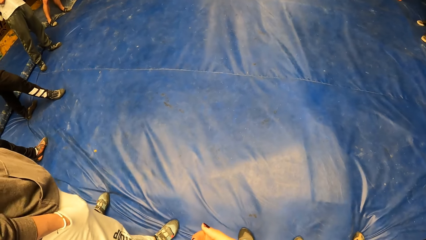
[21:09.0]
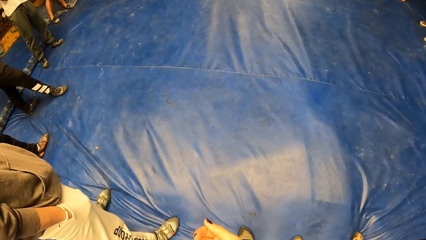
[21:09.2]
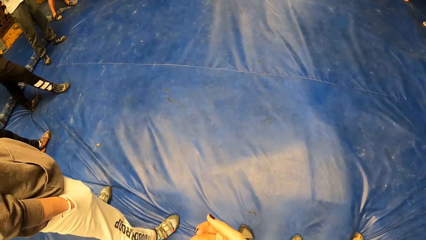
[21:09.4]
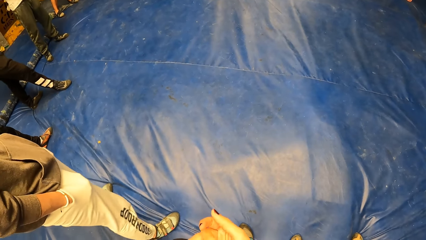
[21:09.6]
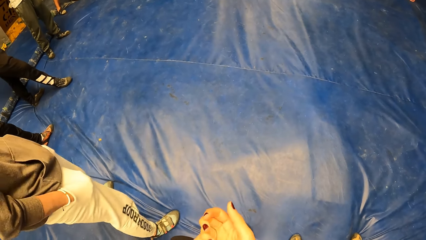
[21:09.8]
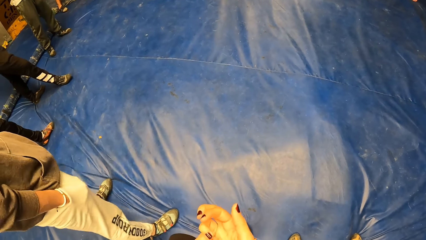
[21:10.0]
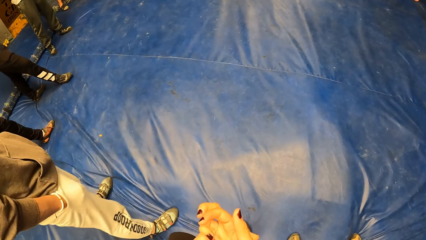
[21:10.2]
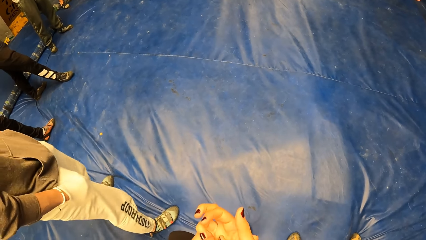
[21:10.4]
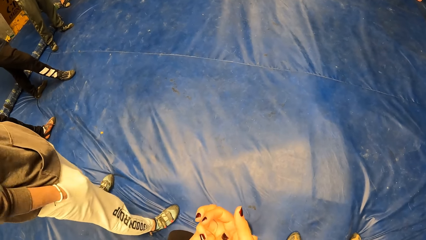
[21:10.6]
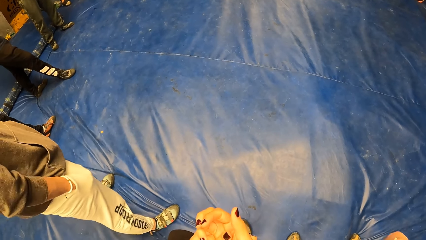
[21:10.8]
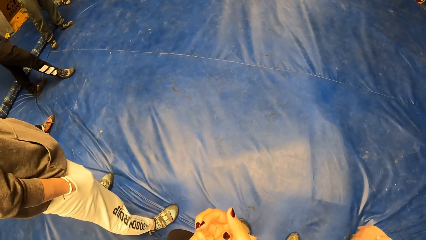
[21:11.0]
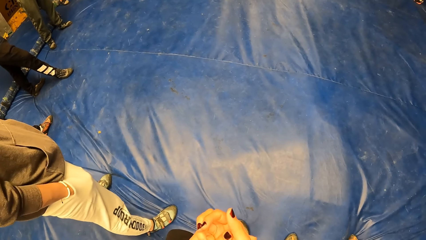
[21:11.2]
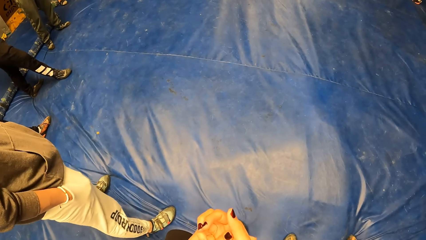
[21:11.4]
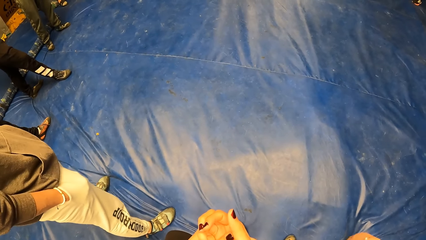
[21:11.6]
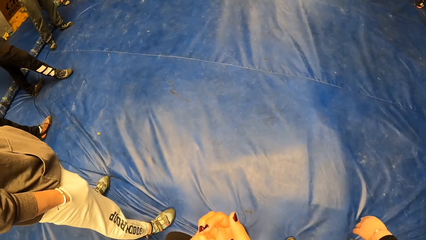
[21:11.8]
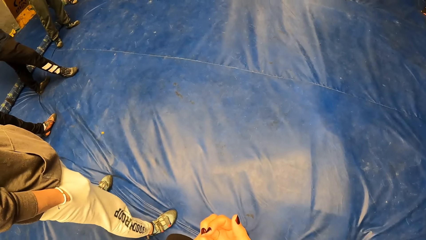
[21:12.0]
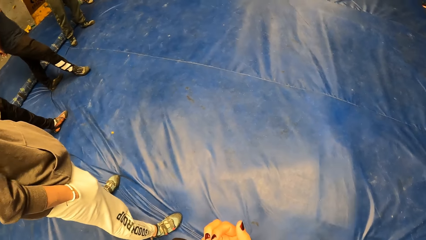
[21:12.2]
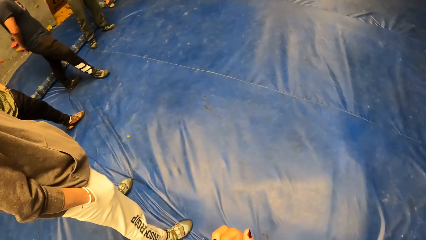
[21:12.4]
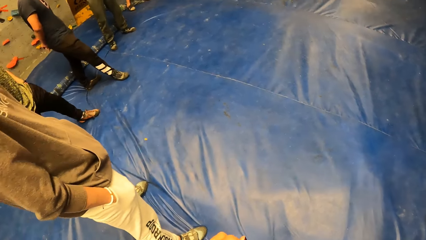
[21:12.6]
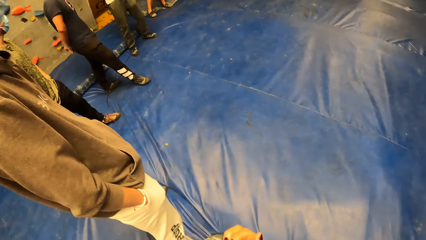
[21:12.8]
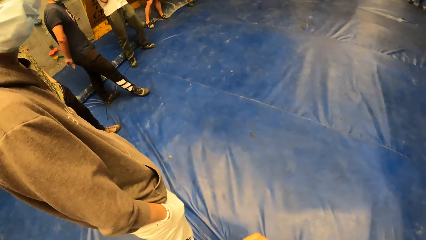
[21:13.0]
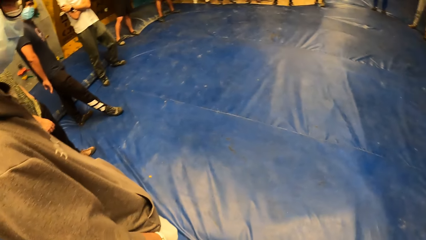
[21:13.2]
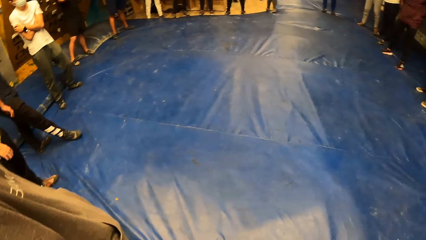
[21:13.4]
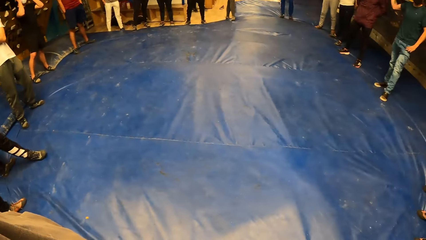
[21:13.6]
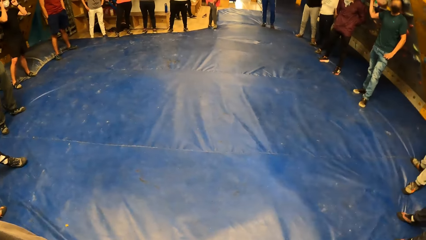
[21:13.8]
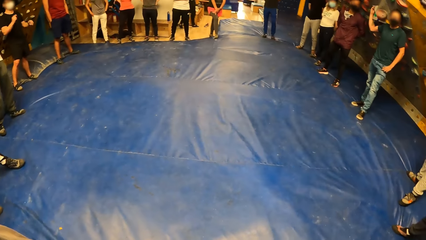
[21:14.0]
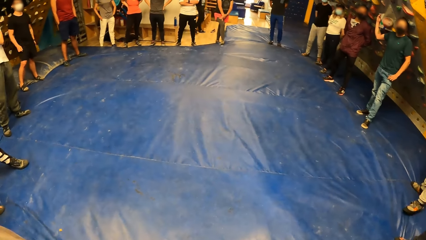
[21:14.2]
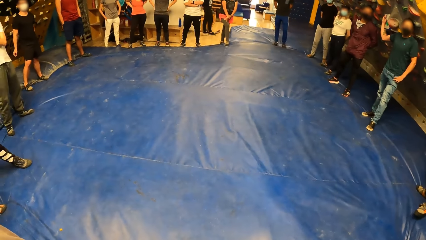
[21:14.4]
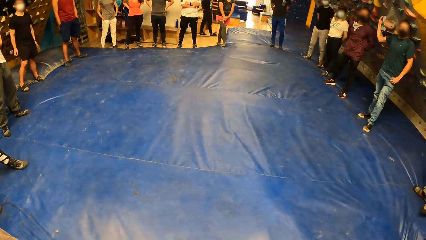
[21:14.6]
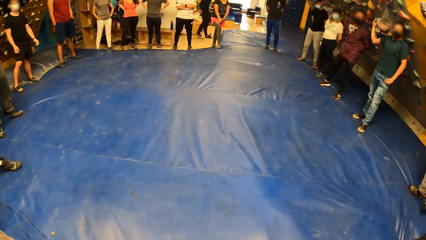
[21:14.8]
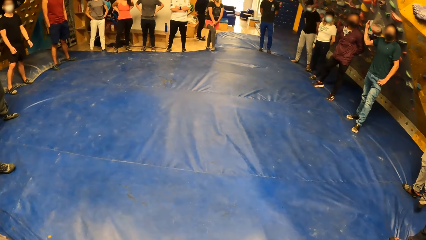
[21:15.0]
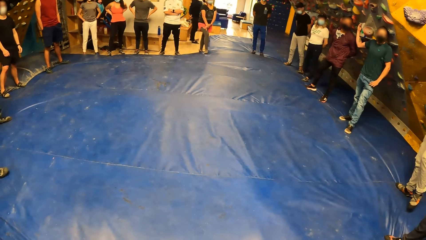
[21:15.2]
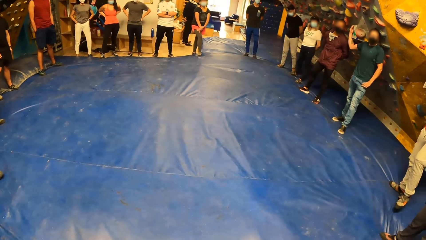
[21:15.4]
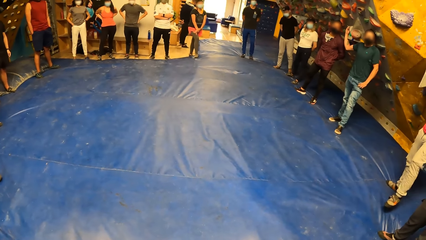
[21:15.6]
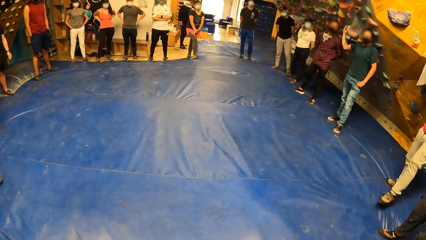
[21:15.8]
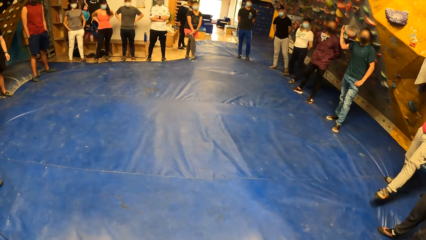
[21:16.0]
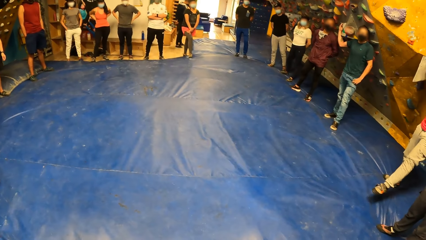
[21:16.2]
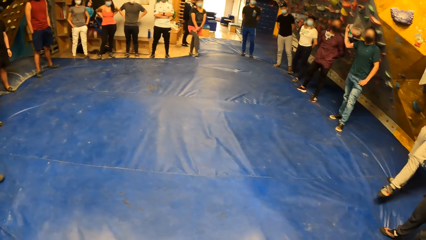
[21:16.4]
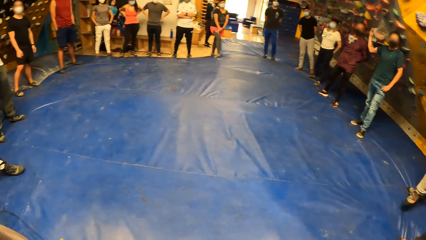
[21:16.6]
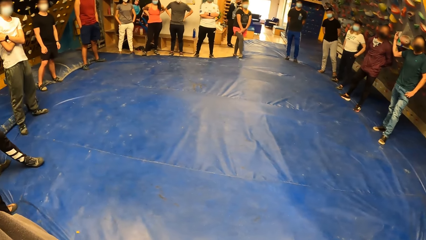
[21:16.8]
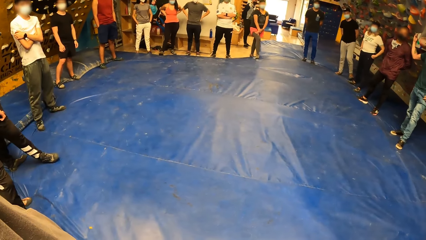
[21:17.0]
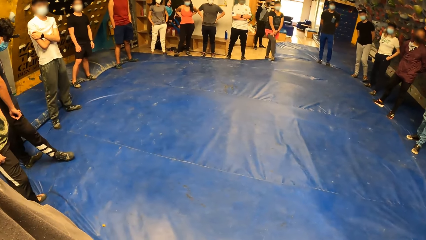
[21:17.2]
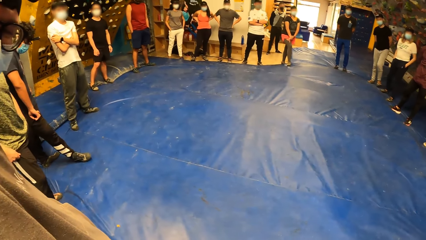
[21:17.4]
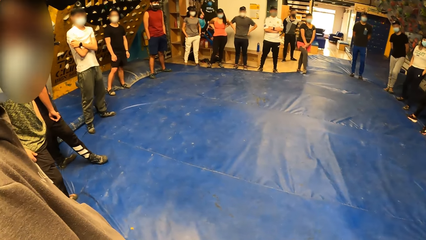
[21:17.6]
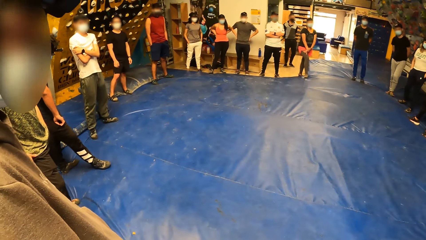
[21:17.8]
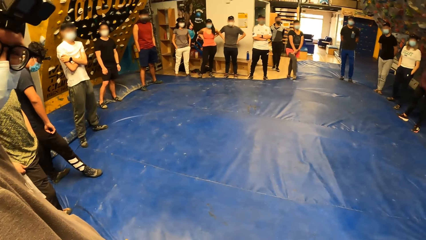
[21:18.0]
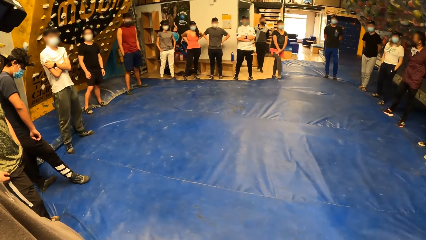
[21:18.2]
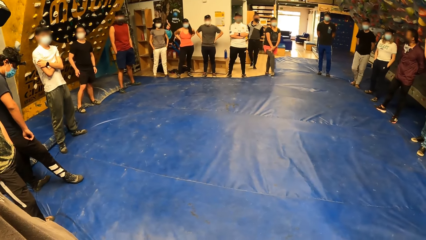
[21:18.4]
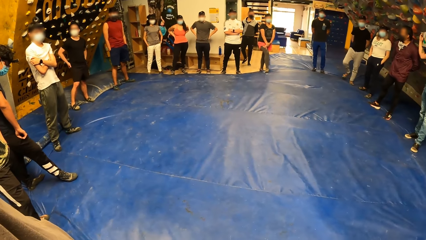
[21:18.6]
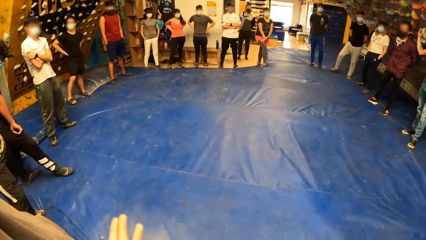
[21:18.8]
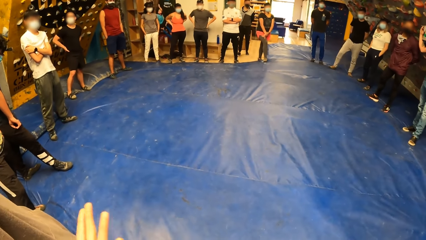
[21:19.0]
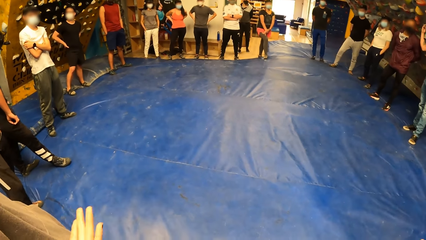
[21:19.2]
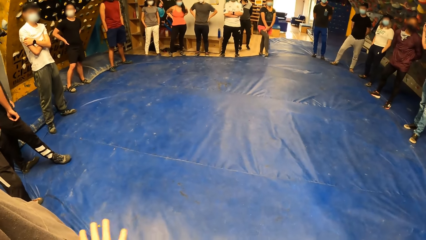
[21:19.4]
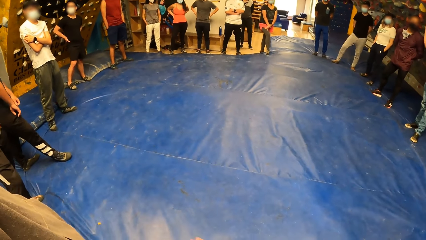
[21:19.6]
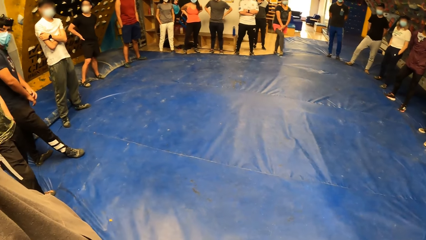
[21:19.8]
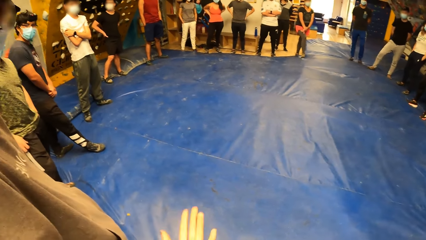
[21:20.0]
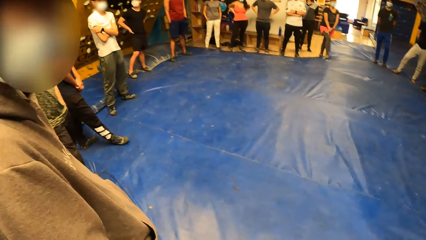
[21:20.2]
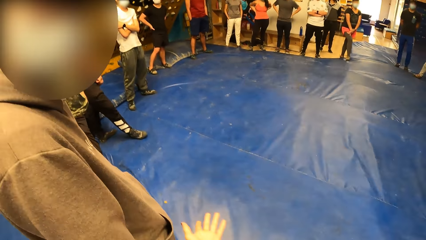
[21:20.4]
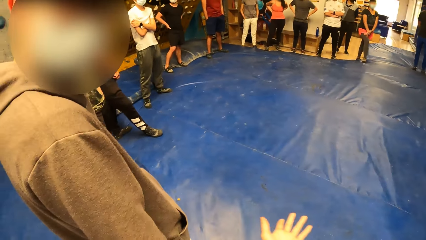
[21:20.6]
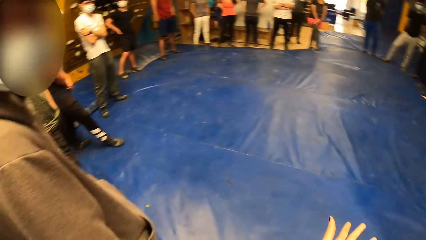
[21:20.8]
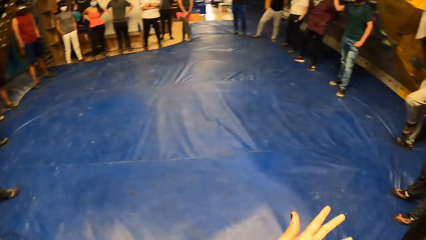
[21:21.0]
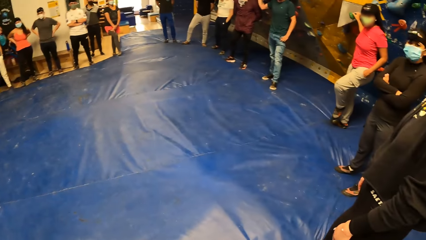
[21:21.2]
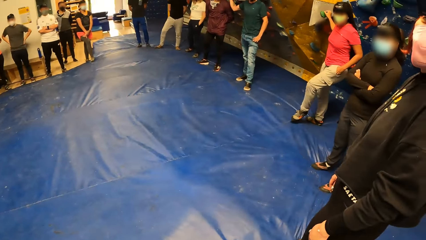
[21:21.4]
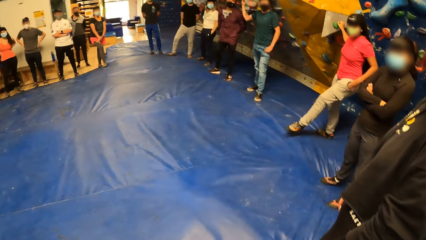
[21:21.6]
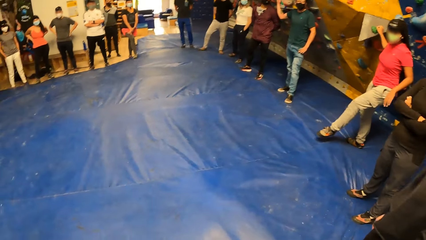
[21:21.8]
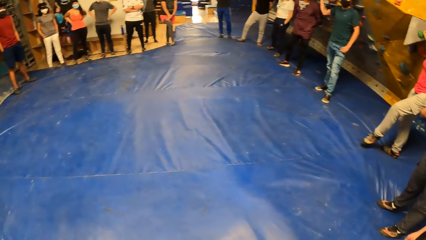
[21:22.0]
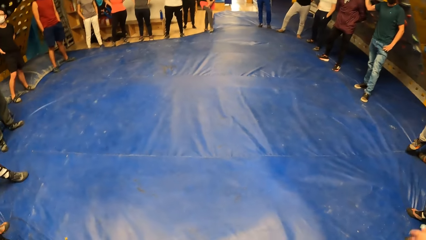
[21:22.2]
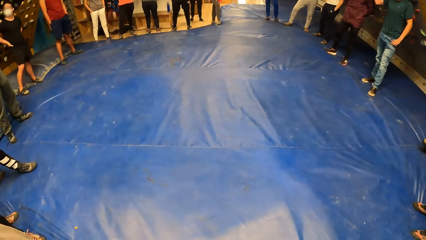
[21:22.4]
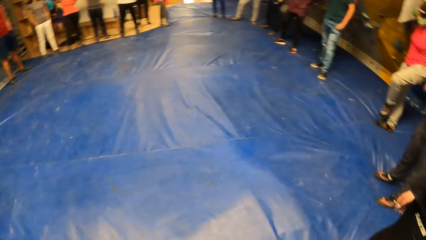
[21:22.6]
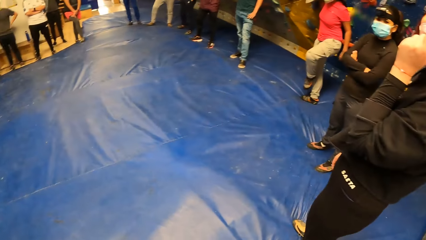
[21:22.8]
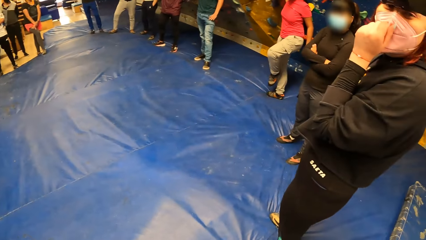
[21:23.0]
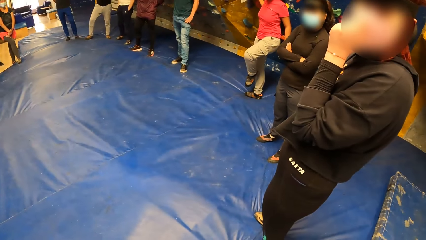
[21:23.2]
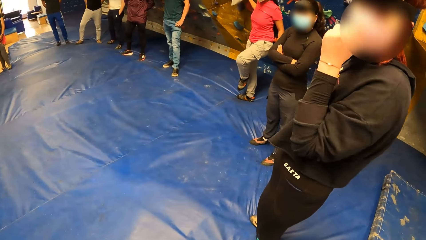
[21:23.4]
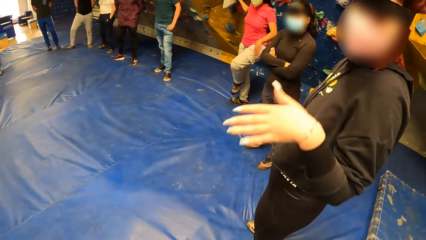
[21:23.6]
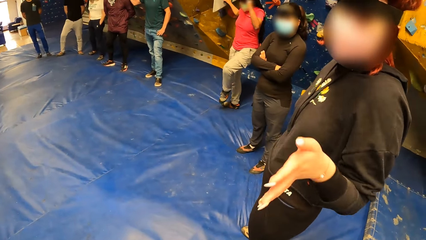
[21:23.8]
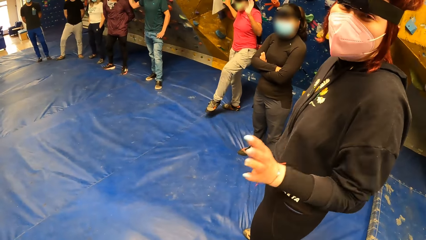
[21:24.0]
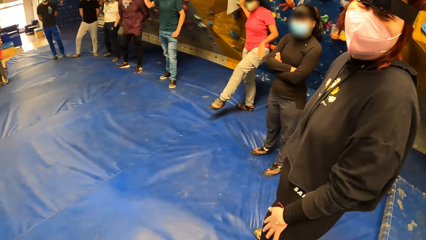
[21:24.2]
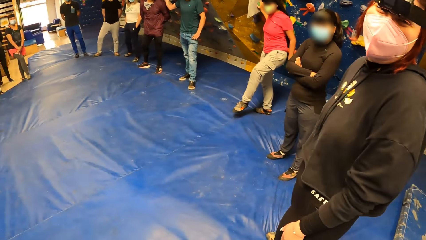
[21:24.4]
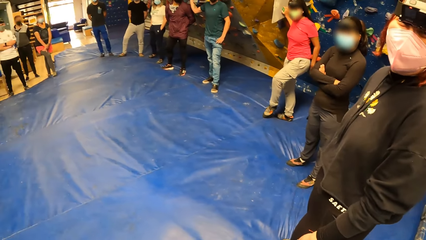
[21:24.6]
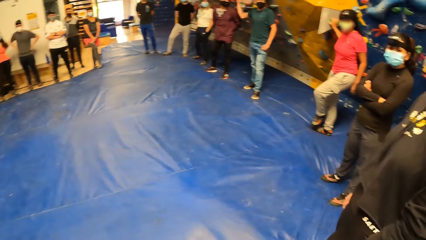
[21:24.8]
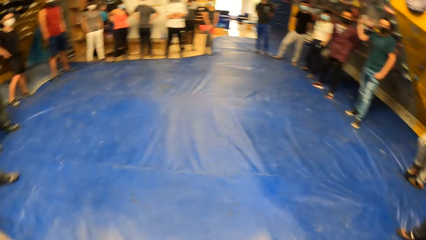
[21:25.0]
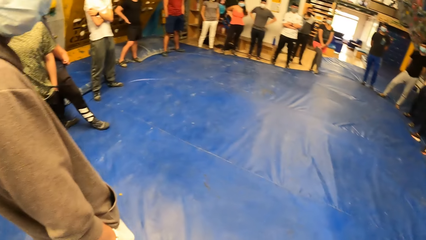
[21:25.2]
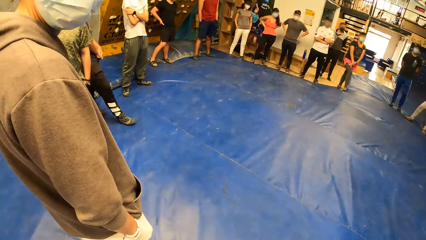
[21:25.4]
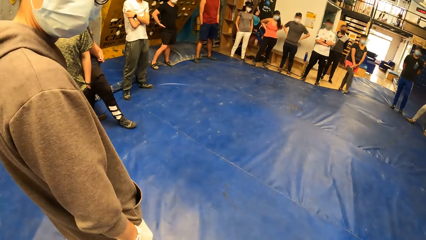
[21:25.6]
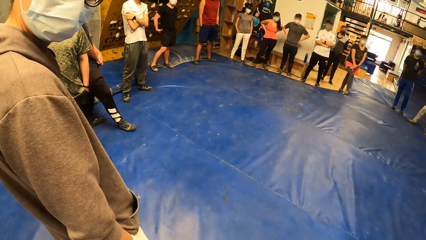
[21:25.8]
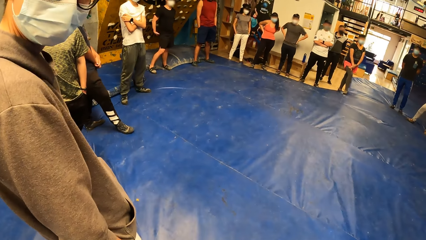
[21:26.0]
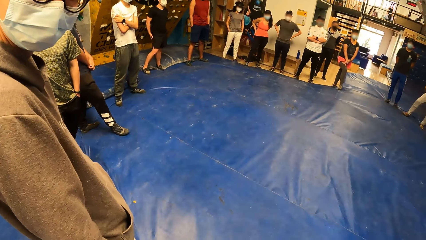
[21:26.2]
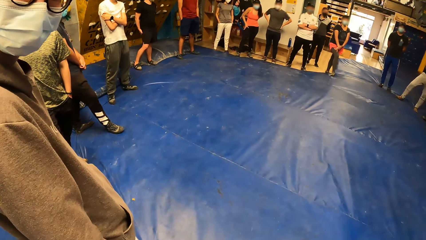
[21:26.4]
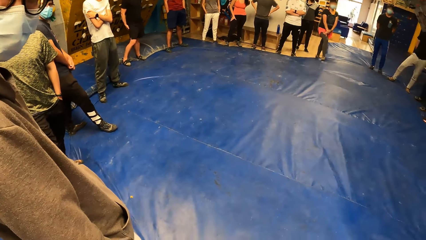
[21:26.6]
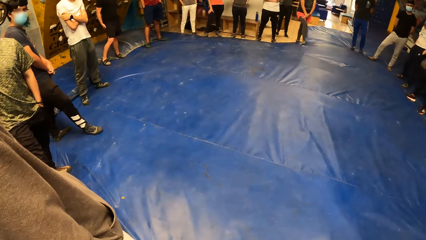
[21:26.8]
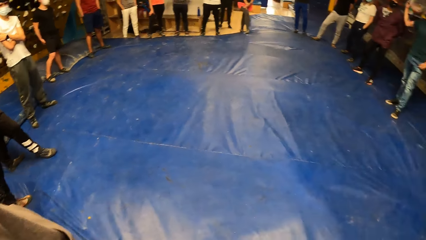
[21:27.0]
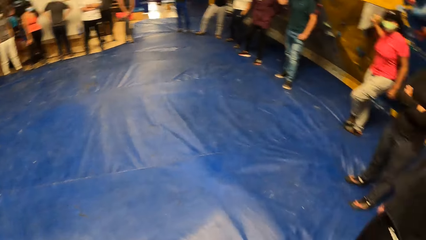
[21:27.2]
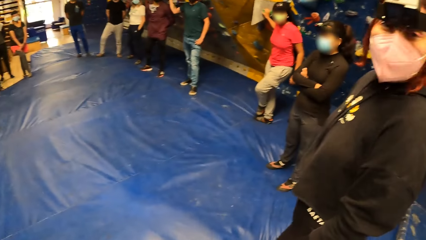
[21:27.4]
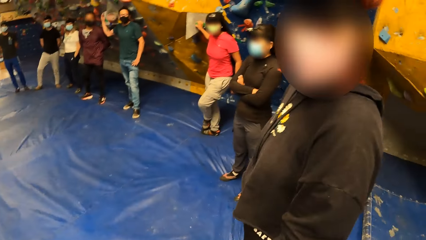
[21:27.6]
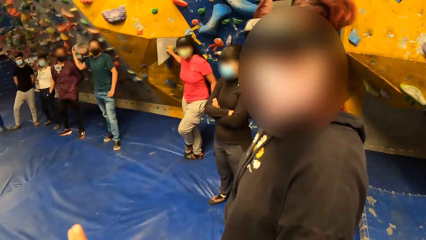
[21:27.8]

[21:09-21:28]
The camera wearer folds the hands. They stare at people. They interact with a man. Another man adjusts his pants with his right hand. The camera wearer does gestures. They interact with a man. They turn around the activity room. A woman touches her nose mask with her left hand. The woman interacts with the camera wearer. The camera wearer interacts with the man.
